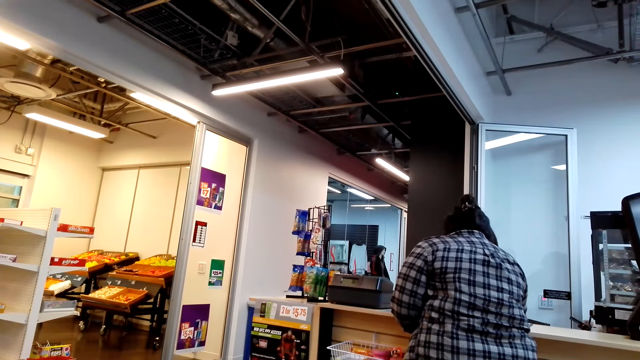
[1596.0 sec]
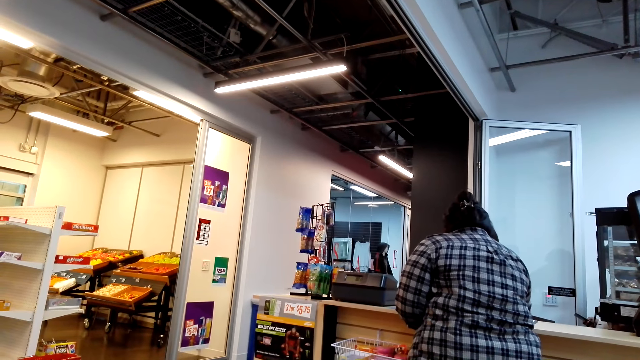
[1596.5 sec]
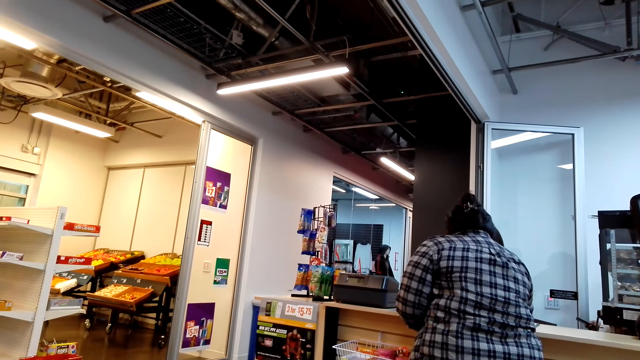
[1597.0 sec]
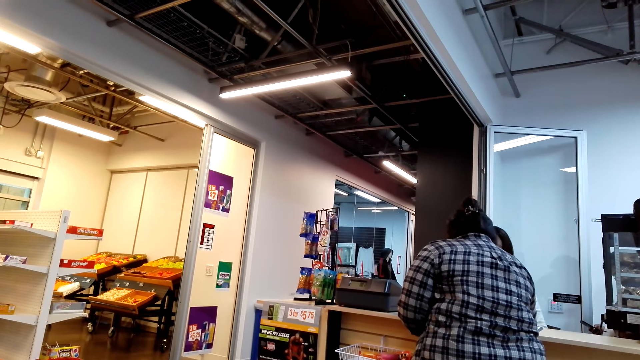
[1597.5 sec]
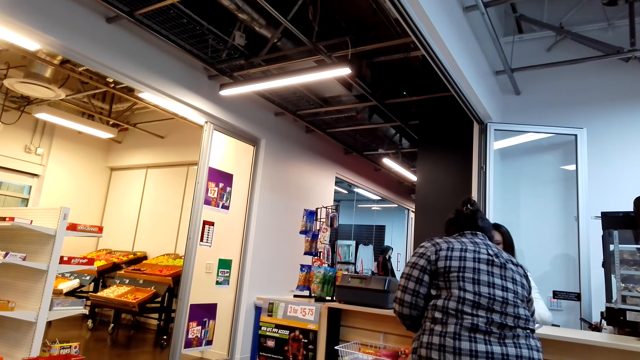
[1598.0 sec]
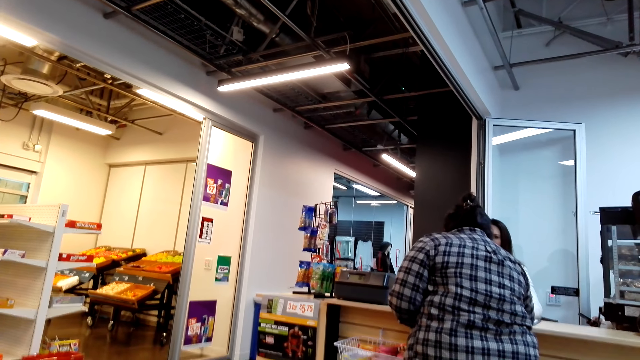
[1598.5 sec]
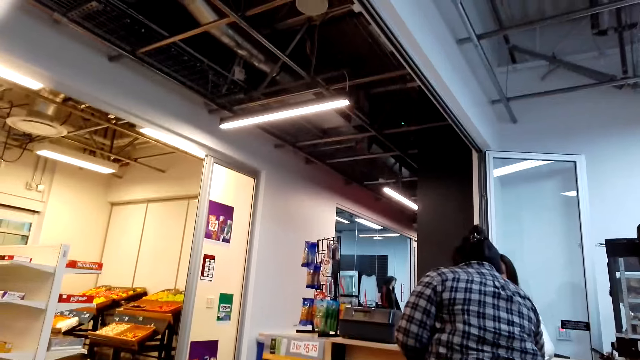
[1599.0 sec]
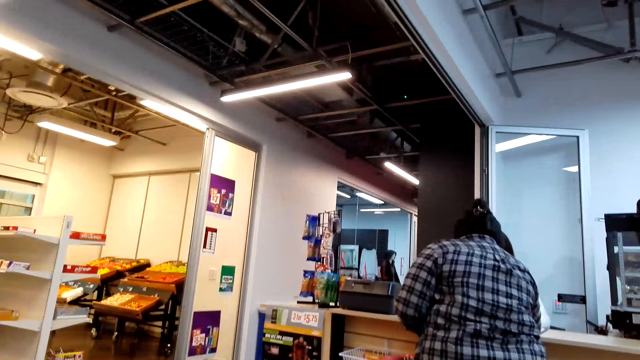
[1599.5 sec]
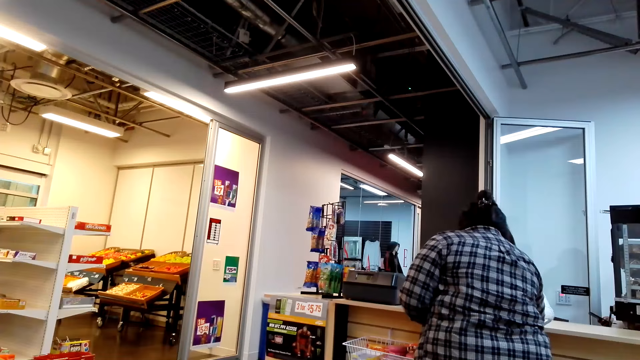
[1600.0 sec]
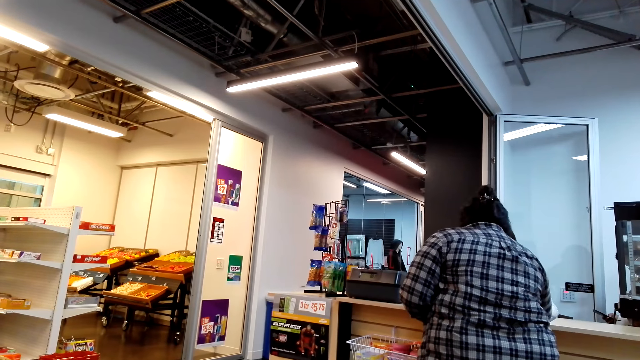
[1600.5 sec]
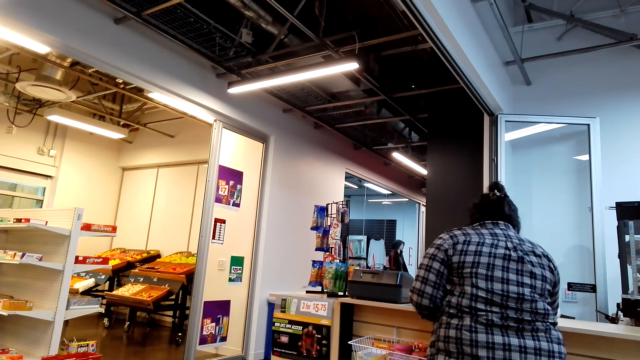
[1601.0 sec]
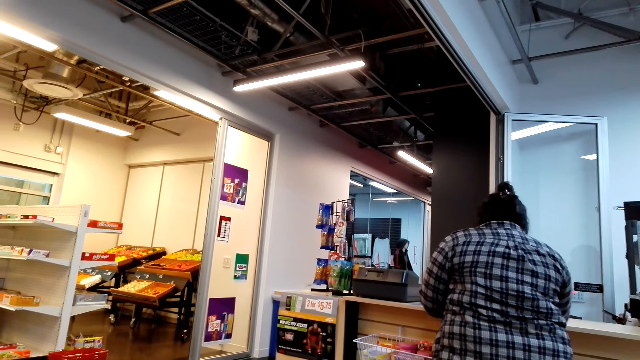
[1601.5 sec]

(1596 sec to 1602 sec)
A person goes to the cashier.

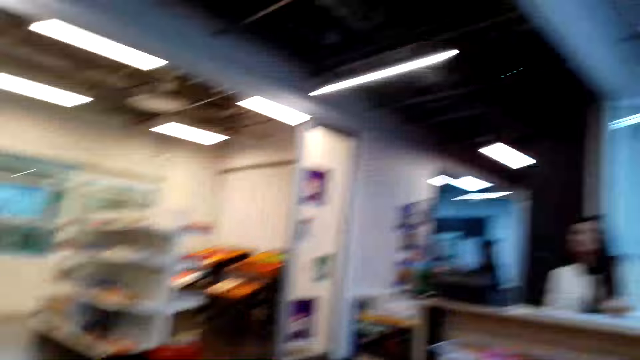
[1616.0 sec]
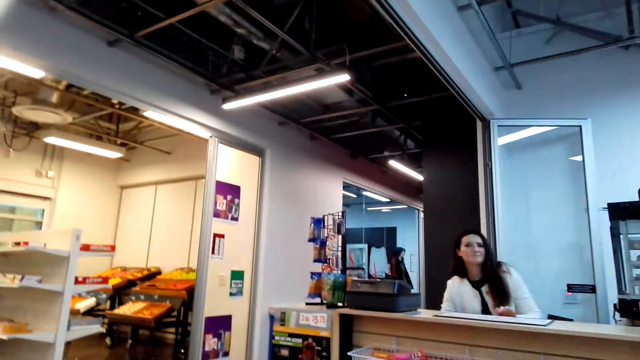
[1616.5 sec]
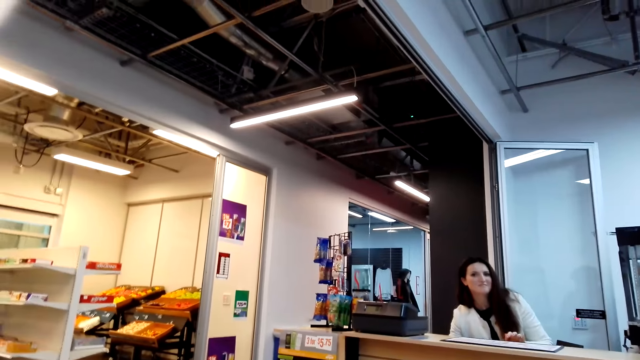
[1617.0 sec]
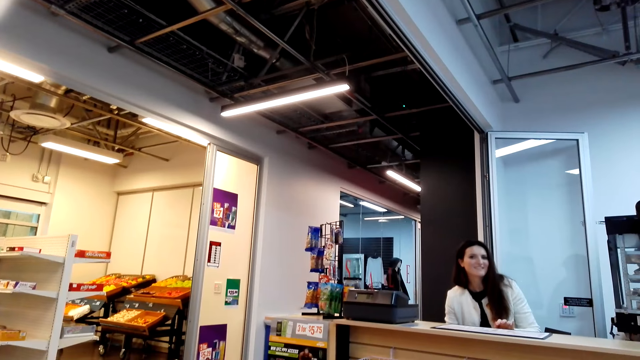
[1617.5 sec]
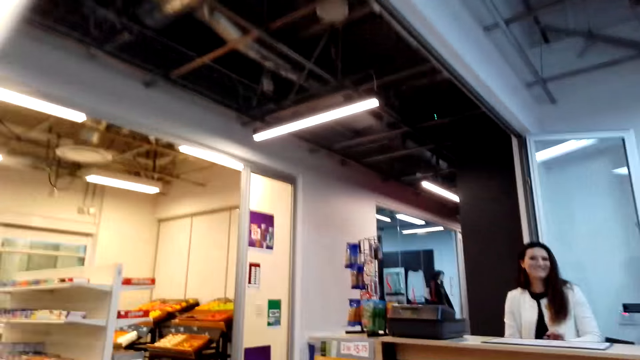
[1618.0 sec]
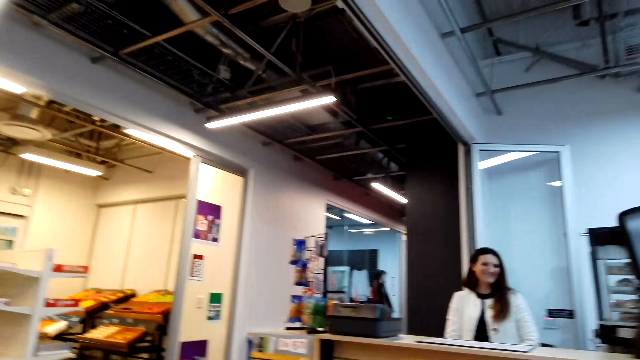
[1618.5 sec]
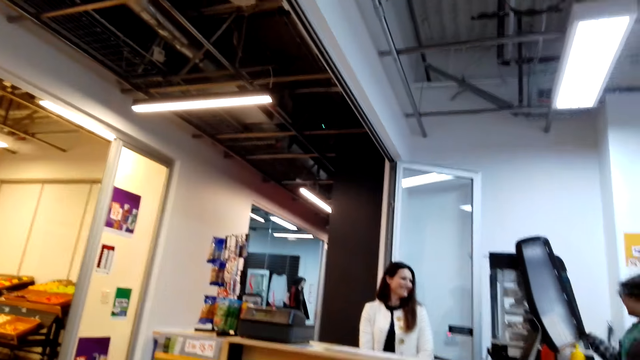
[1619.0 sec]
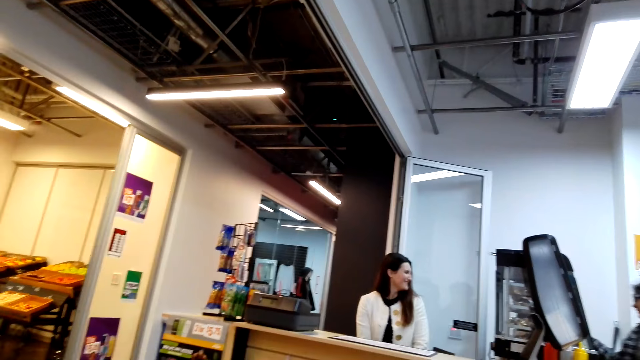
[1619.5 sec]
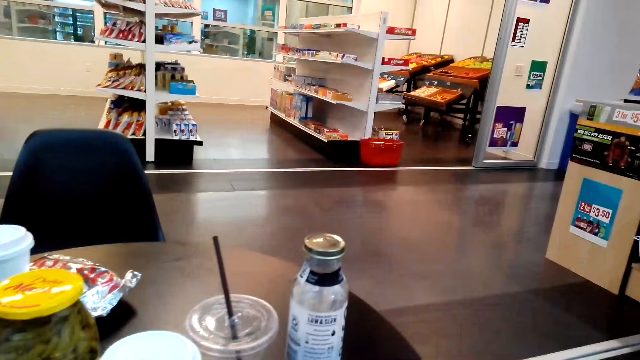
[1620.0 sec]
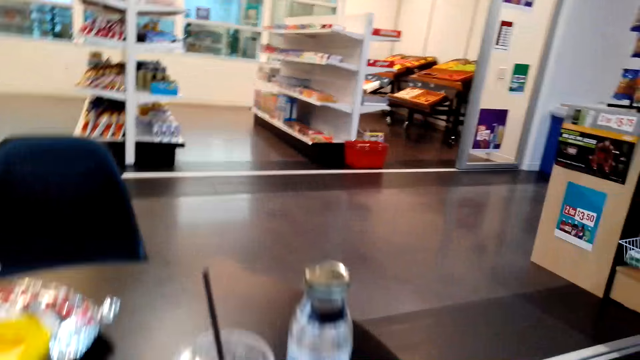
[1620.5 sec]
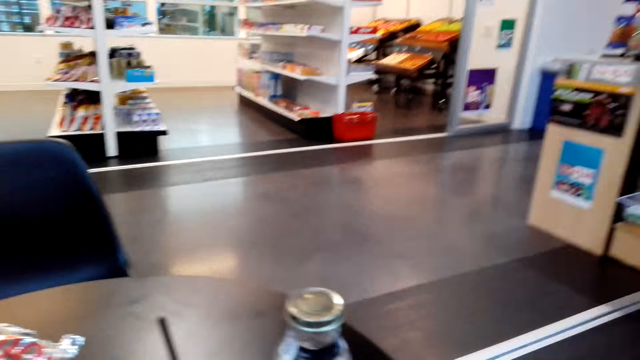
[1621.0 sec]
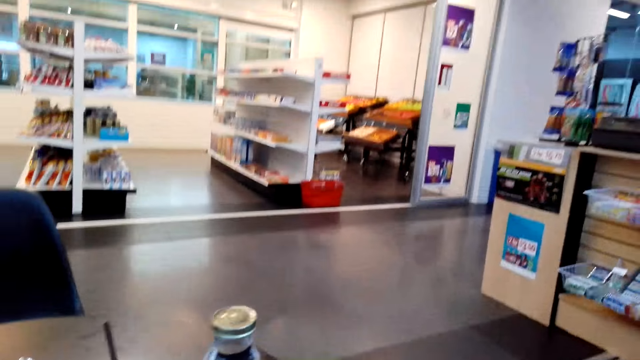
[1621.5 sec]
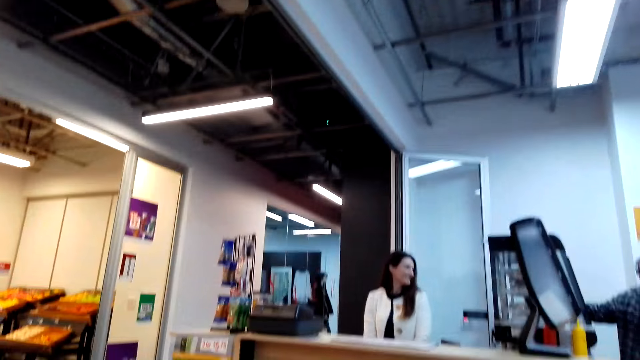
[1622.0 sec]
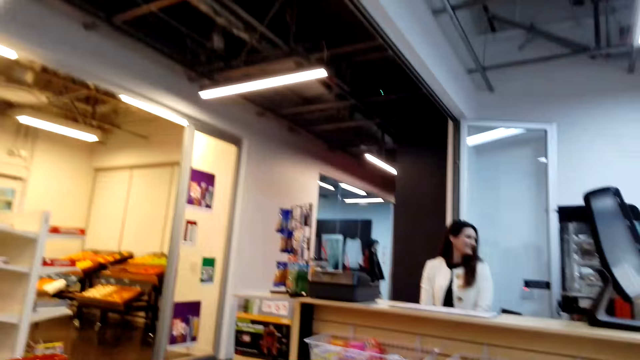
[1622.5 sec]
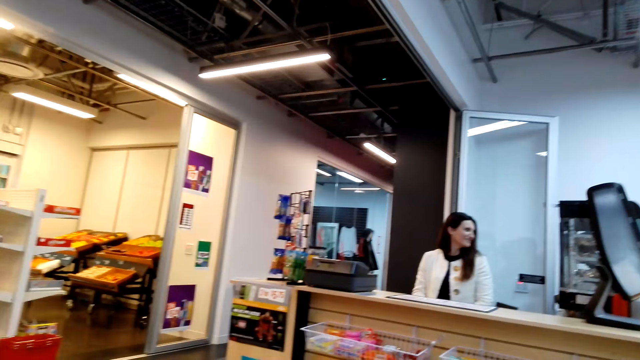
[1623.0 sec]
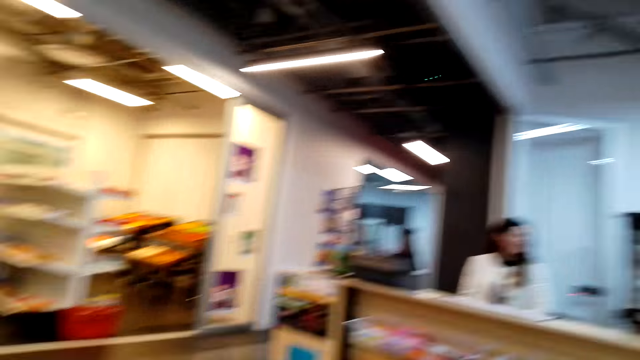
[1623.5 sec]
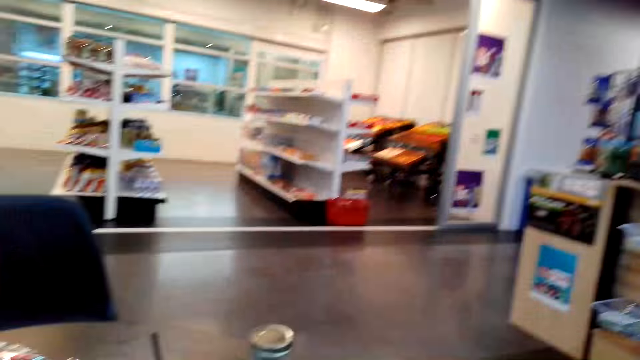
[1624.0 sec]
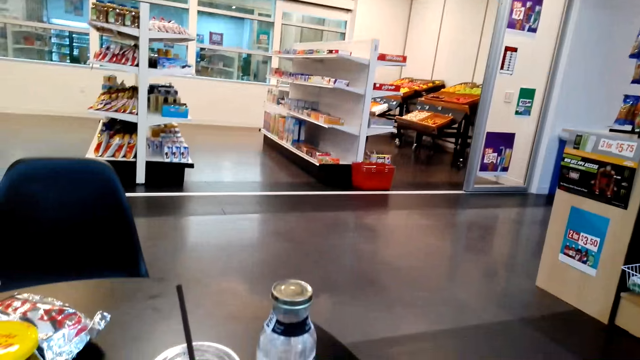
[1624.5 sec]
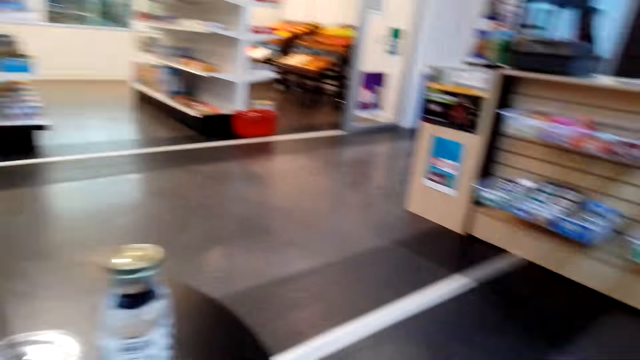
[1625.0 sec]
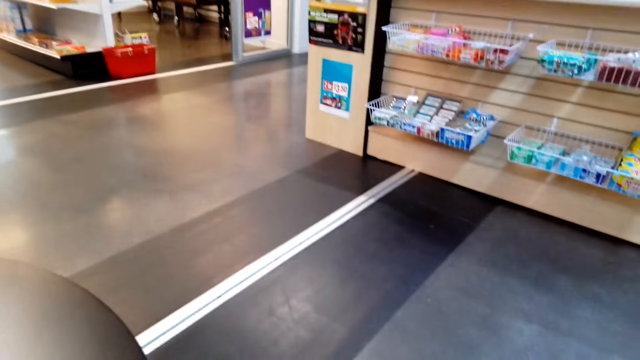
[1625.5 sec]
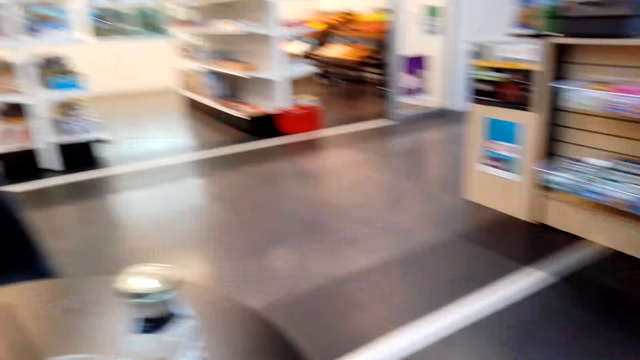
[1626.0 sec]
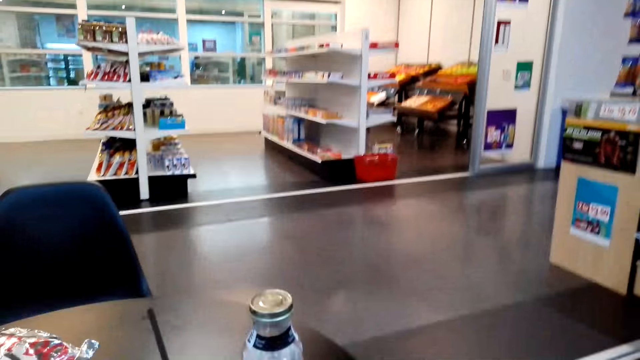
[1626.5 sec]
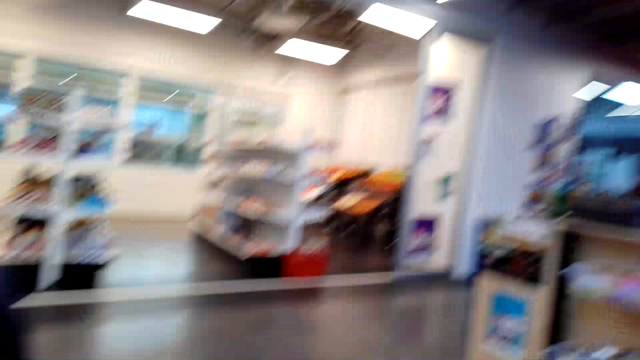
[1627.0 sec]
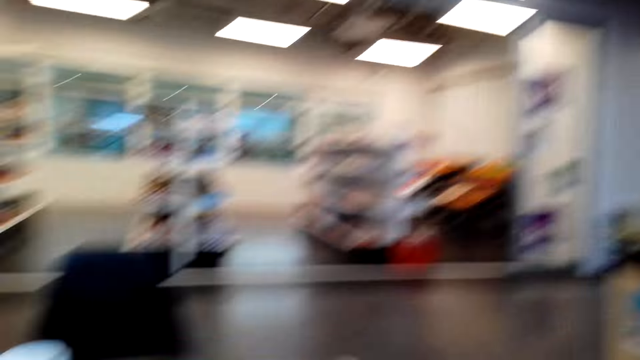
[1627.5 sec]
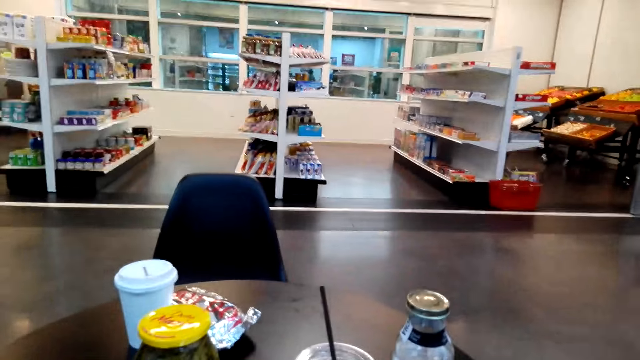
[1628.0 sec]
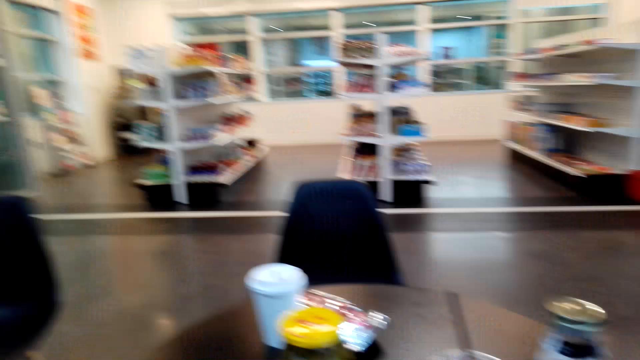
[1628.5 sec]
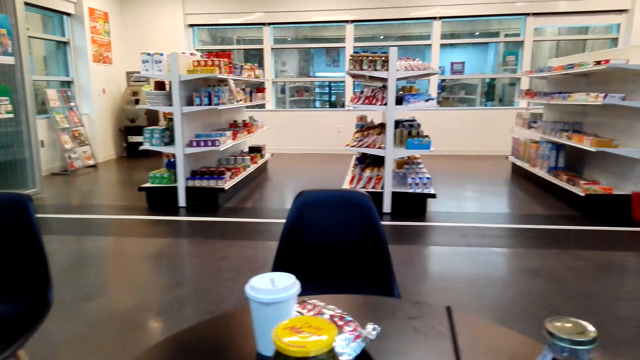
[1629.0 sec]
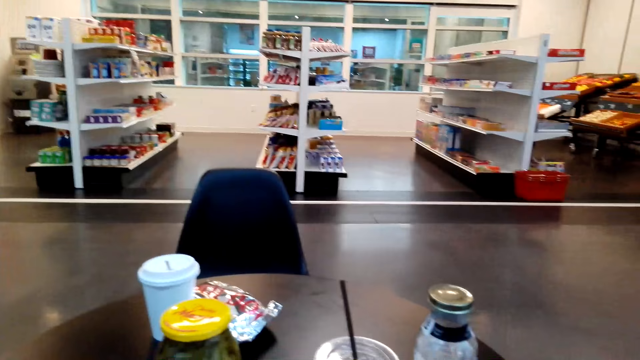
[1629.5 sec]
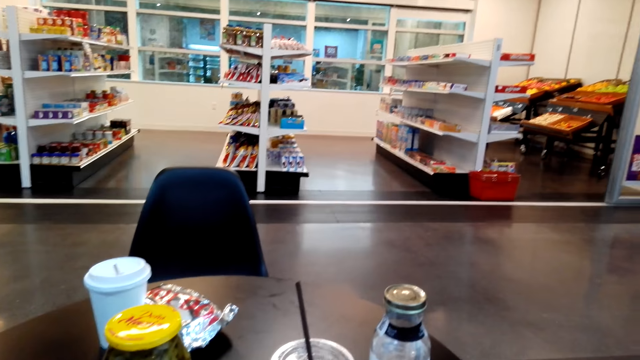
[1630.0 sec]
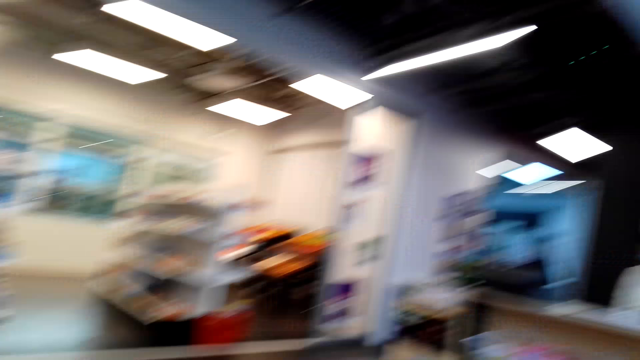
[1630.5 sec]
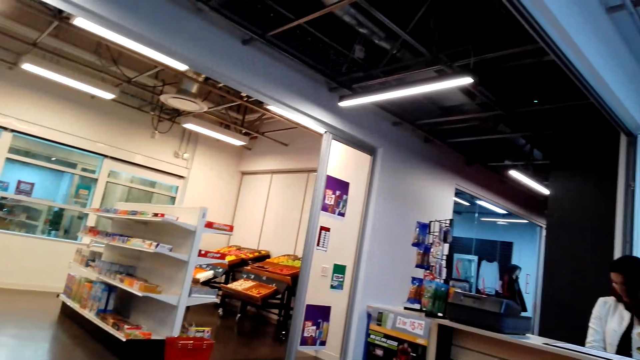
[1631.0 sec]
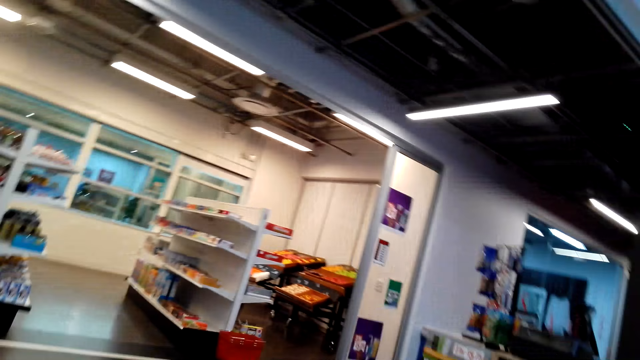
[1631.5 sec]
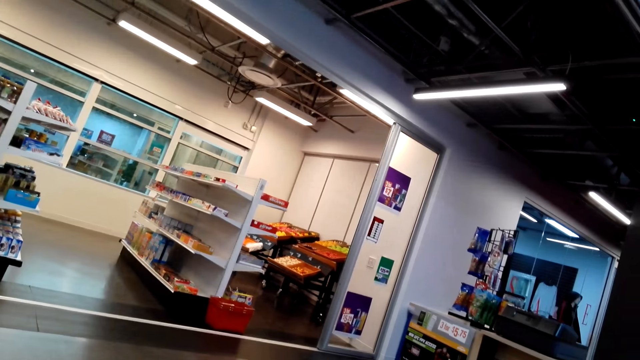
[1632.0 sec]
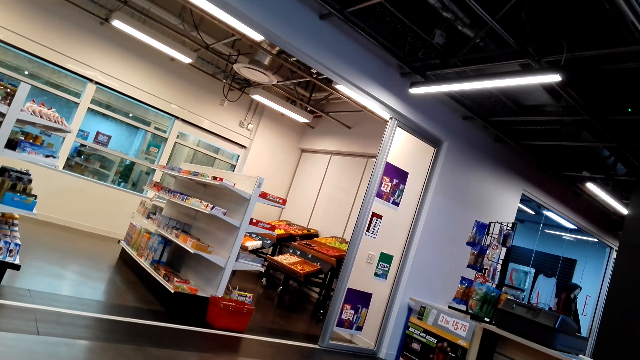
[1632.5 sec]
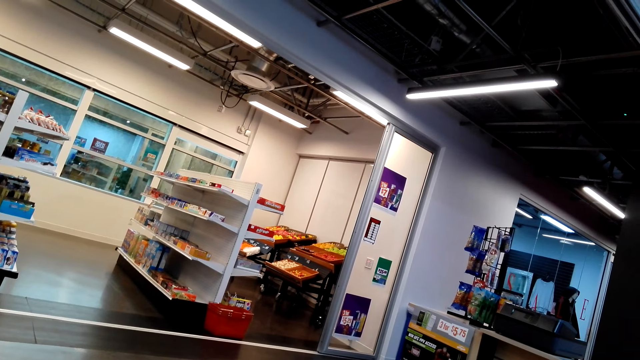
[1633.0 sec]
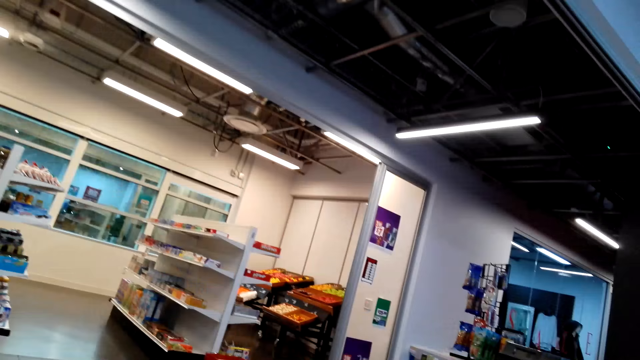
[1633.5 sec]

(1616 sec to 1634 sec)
The camera wearer stares at a cashier. They look around. They look around again.
